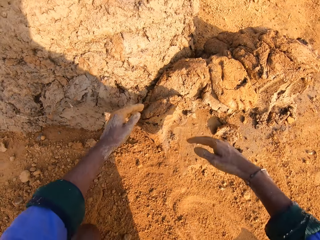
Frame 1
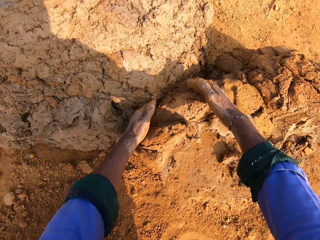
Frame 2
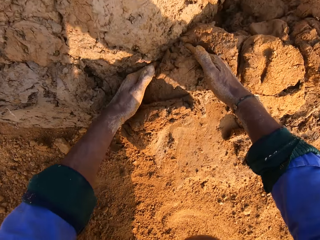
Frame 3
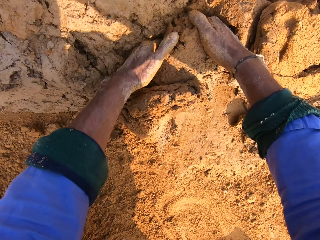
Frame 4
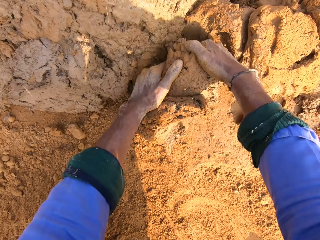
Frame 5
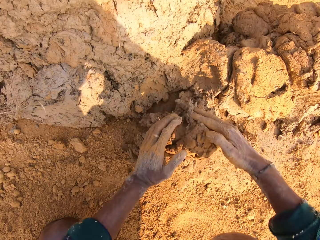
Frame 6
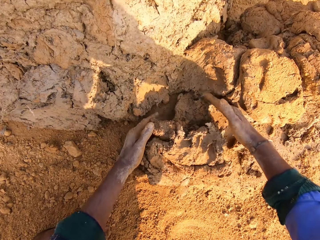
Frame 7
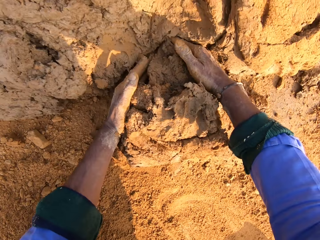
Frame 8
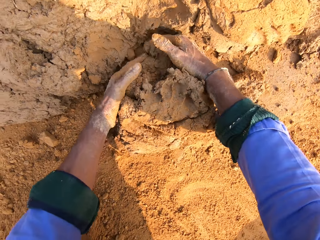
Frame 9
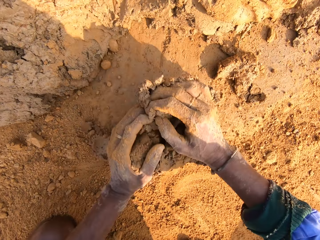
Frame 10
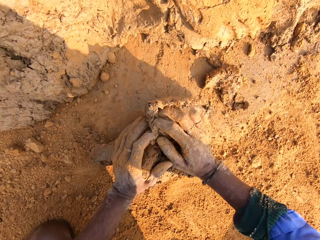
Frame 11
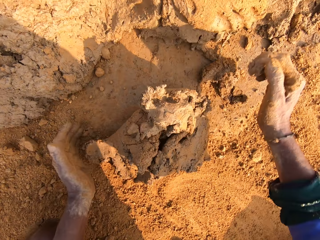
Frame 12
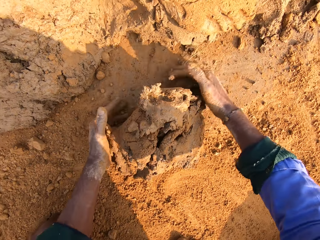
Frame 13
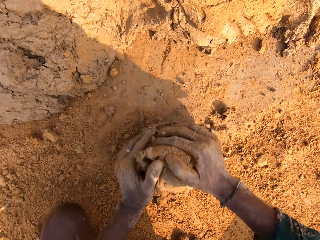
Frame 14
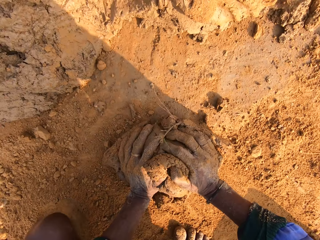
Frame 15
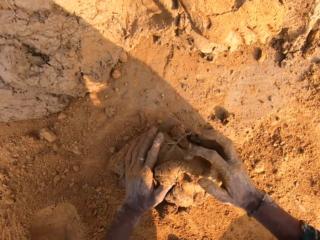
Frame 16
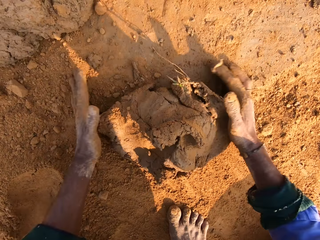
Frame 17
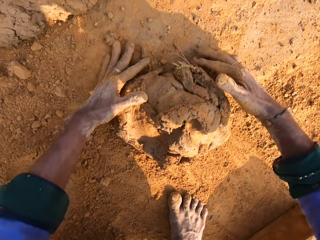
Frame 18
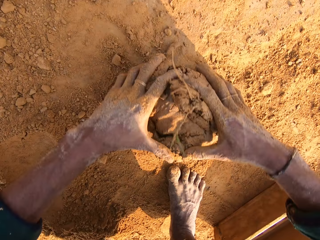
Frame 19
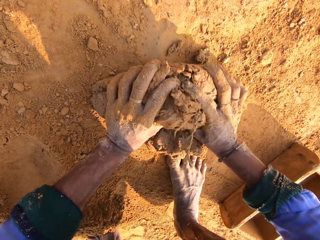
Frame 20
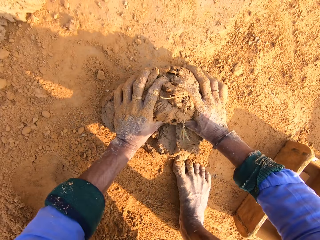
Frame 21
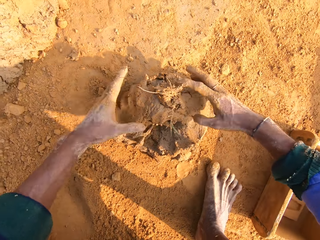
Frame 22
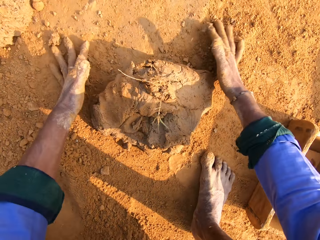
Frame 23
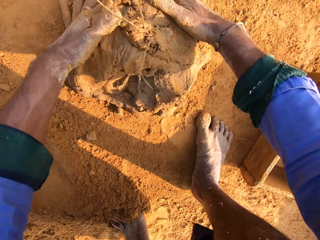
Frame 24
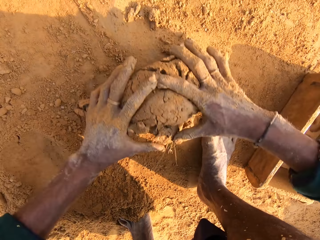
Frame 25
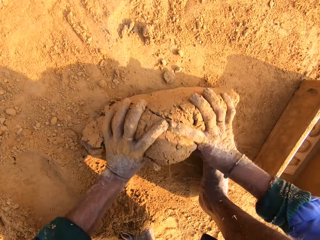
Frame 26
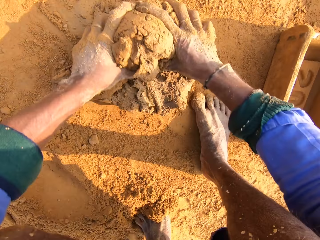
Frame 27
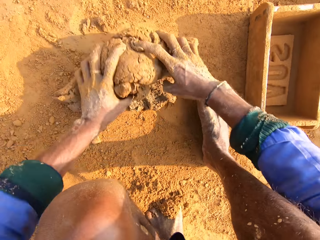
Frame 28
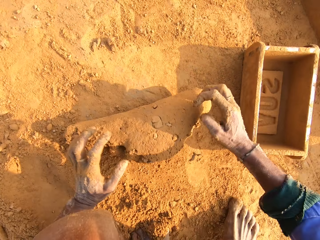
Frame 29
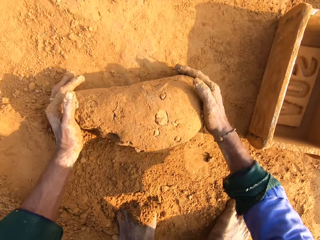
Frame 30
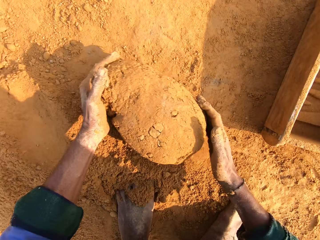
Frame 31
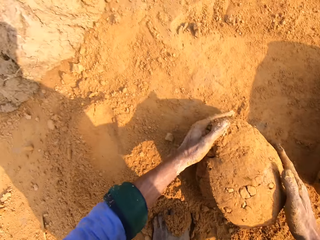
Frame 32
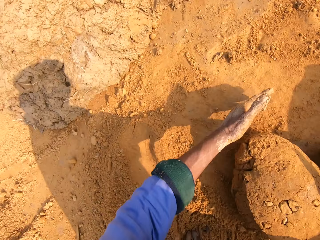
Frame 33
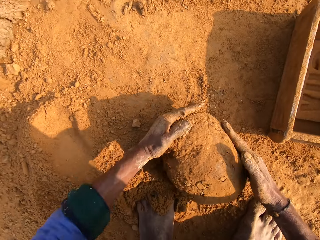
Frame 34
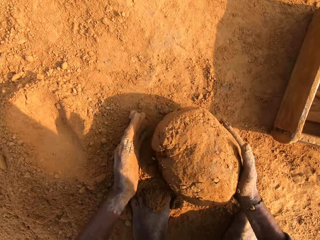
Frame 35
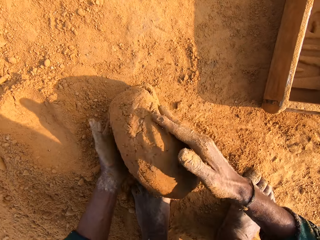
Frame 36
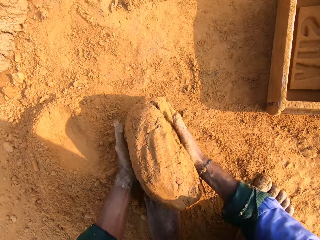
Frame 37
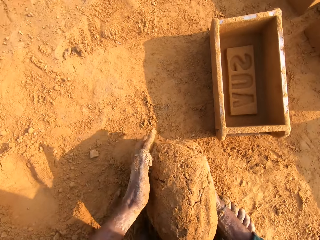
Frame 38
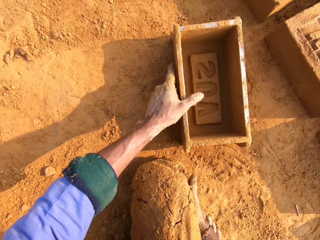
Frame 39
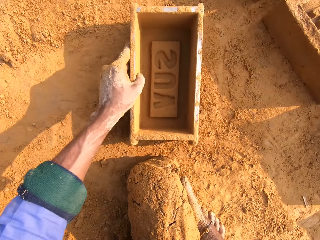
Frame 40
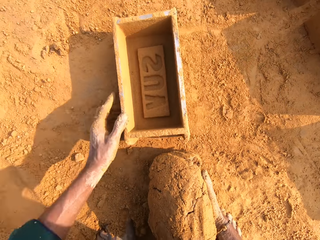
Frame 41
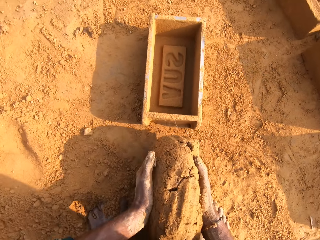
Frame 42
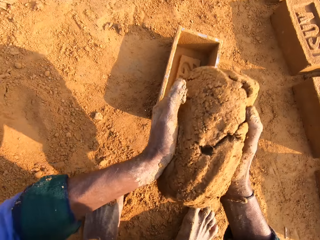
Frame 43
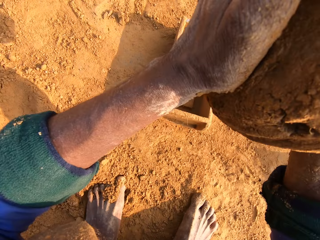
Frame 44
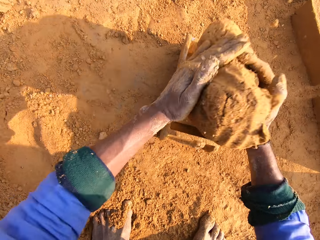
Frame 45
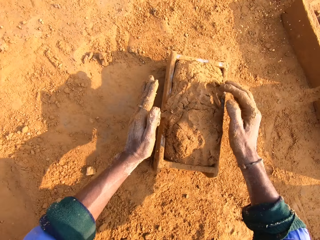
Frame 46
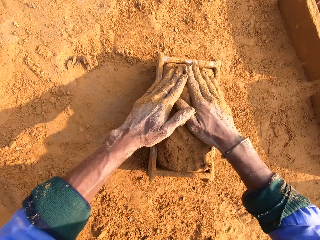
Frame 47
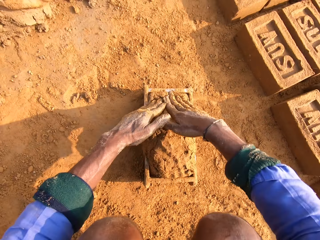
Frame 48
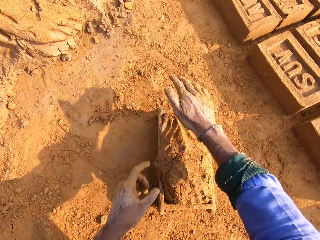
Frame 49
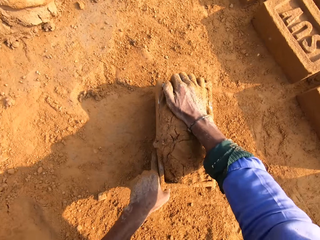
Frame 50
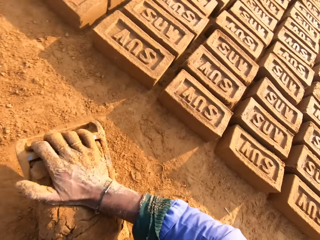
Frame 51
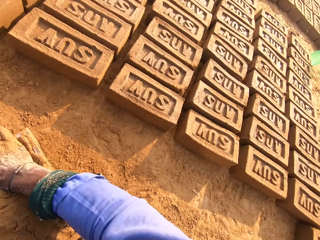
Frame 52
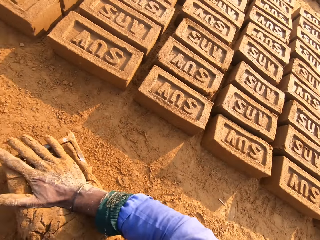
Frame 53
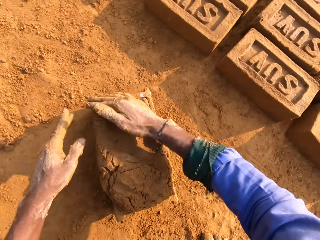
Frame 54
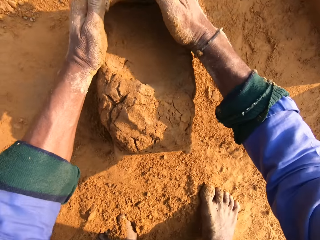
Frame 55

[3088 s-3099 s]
The camera wearer touches the soil and spreads the soil. They cut clay or mud. They roll the mud. They mold the clay. They pick up the mud. They move the brick mold. They pick up the brick mold. They put the clay in the brick mold. They press in the clay.

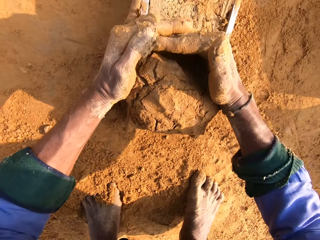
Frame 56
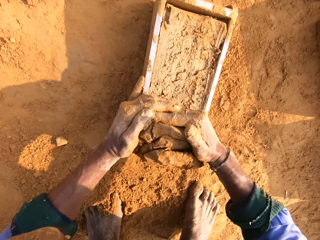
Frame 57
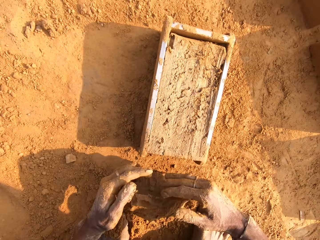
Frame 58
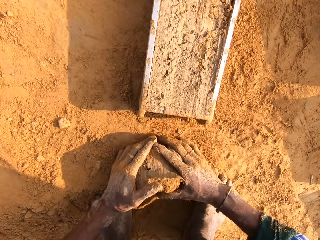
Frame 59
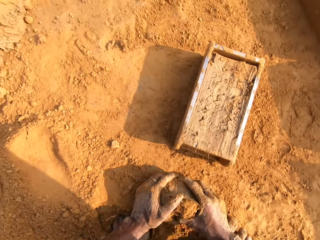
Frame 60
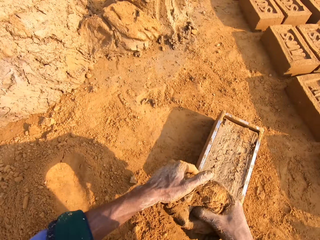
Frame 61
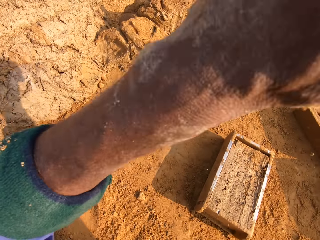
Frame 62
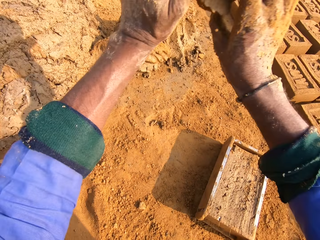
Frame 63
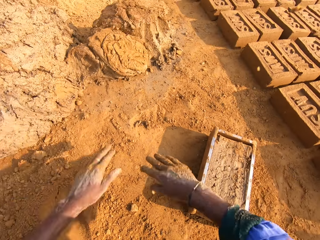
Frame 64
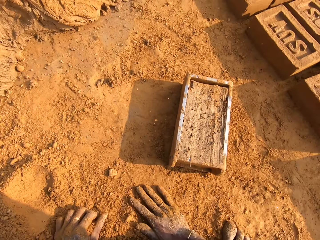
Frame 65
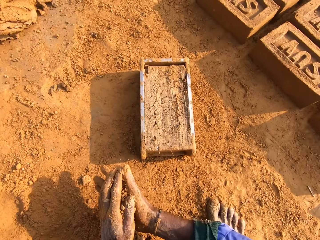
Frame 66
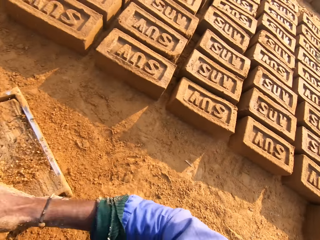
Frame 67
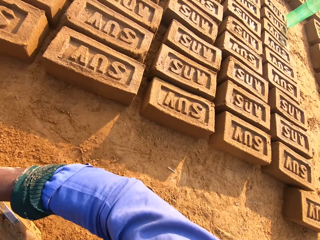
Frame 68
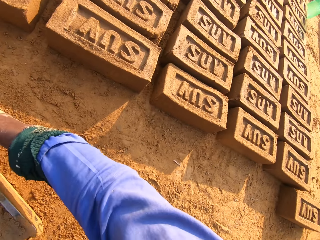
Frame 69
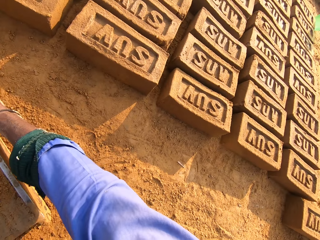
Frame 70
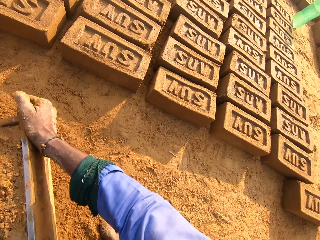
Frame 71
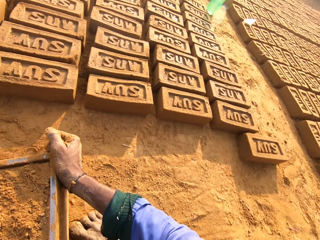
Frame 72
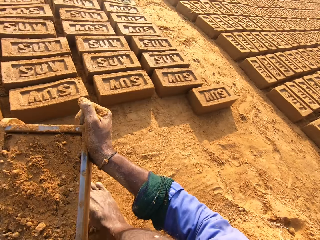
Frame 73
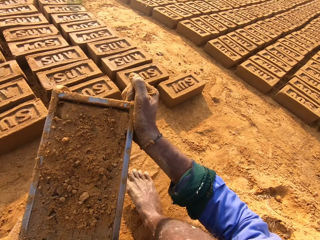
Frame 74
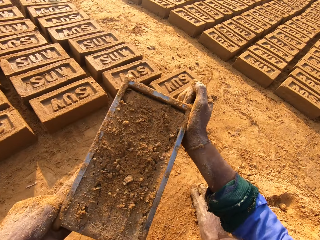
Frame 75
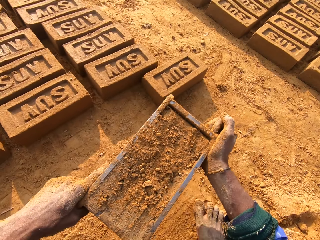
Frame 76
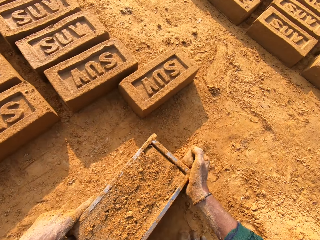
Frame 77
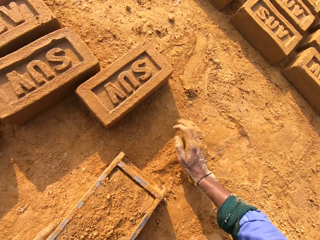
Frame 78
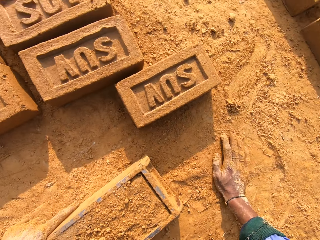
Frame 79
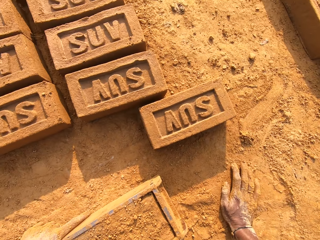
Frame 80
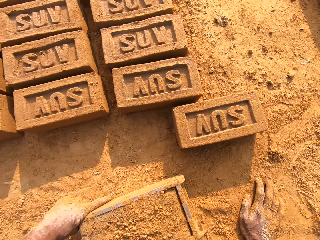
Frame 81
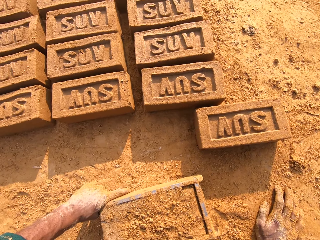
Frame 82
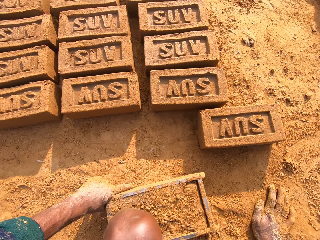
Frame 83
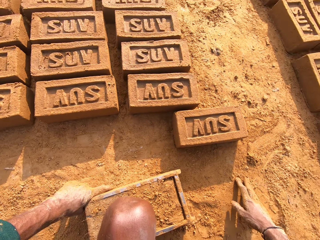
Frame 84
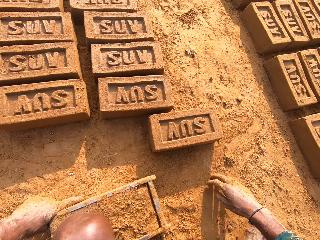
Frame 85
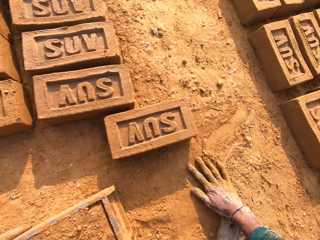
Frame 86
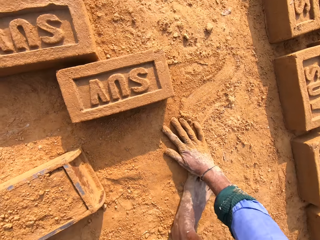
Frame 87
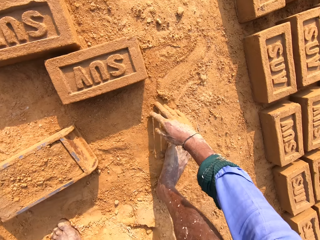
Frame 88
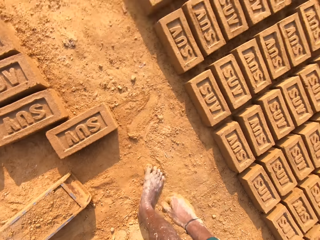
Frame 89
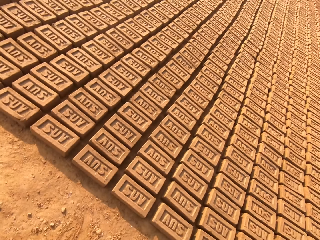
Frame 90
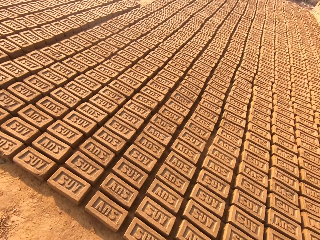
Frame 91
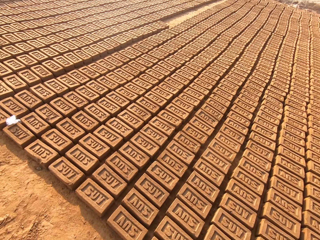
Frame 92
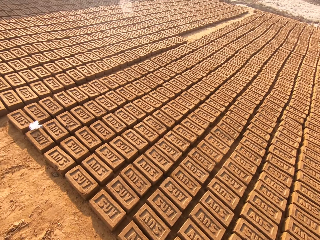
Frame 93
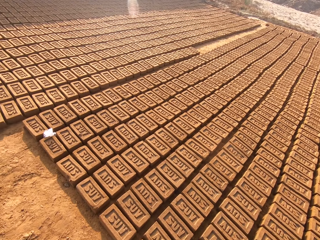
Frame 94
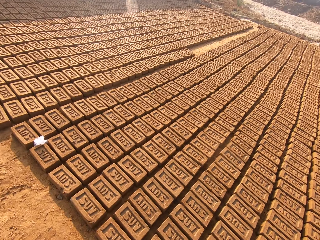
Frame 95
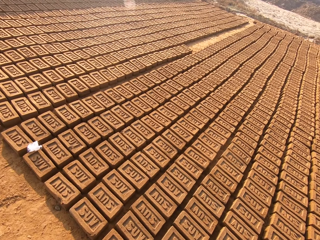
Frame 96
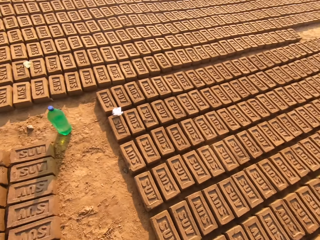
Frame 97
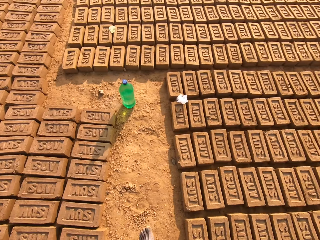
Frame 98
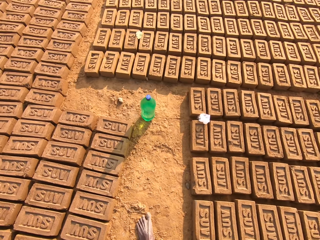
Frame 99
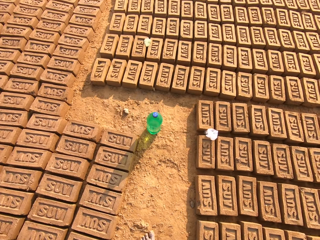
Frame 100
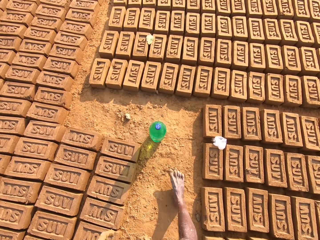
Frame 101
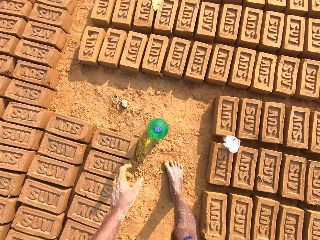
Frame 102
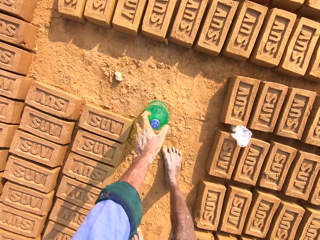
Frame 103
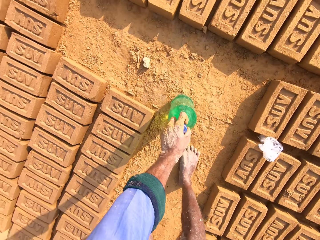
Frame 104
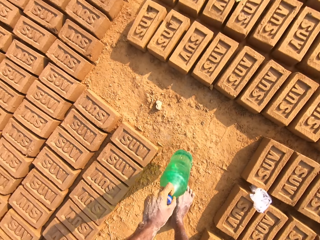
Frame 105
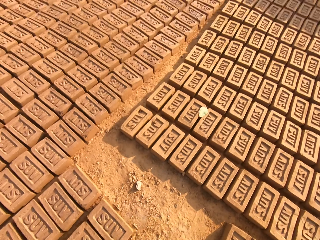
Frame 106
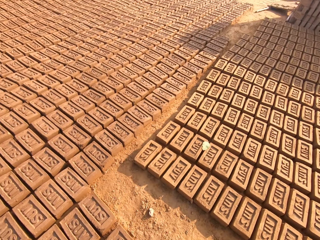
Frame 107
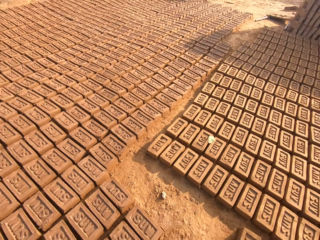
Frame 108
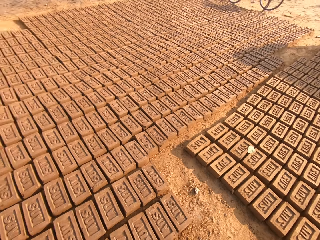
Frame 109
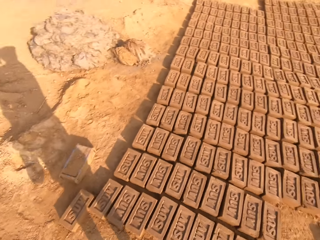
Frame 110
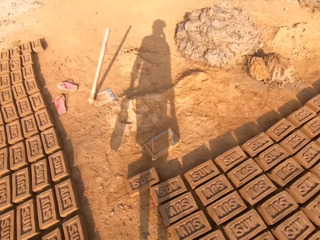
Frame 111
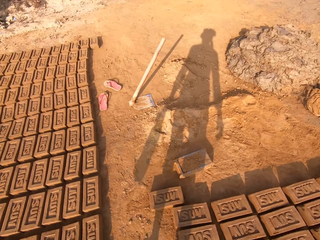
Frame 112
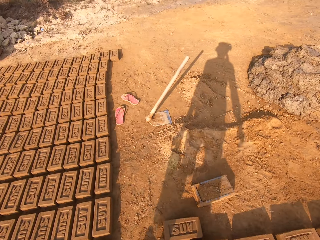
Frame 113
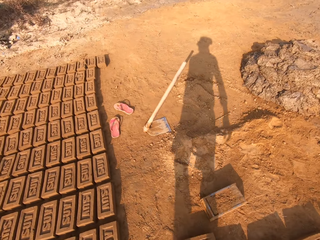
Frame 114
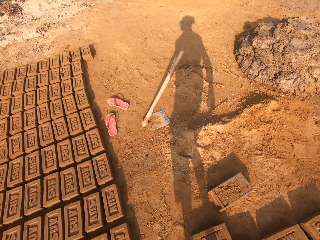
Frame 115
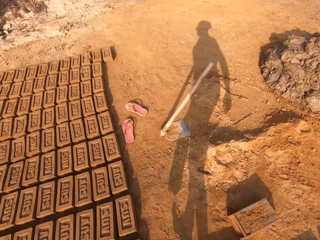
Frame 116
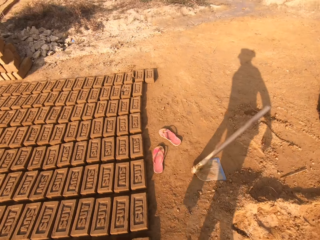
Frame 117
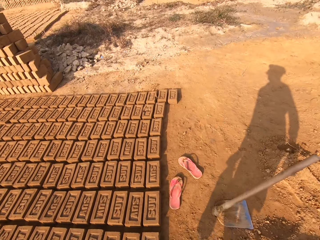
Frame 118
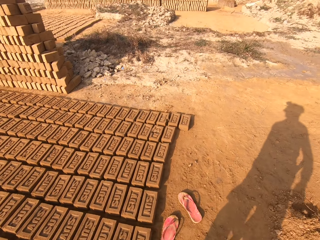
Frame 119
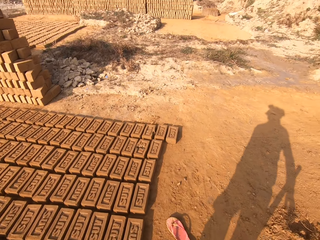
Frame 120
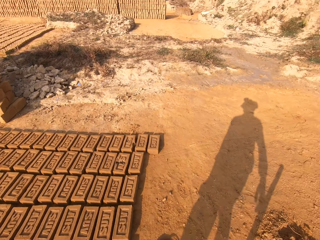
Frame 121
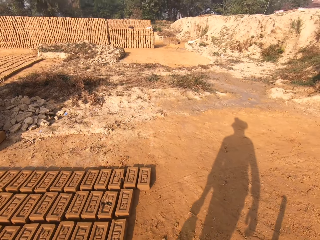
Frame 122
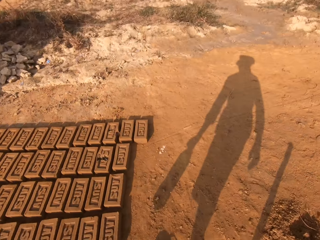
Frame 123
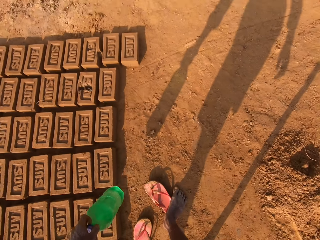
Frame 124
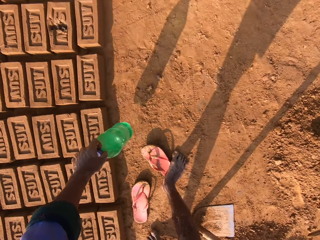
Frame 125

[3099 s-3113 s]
The camera wearer cuts the clay or mud. They pick the mud and drop the clay on the heap. They touch the soil, collect soil, and put the soil on the clay. They pick the brick mold. They pick the brick mold again. They drop the brick mold. They touch the ground. They stand up. They walk around. They pick a plastic bottle of water. They walk around.
